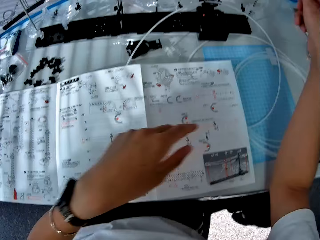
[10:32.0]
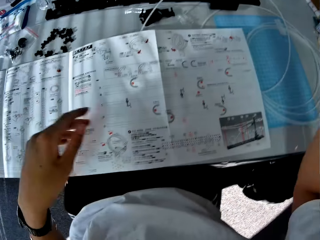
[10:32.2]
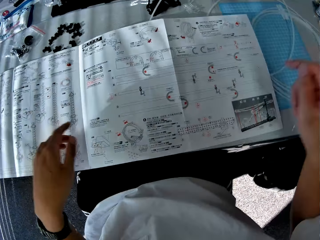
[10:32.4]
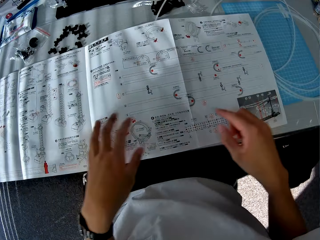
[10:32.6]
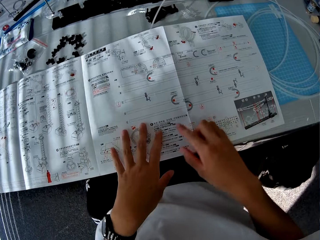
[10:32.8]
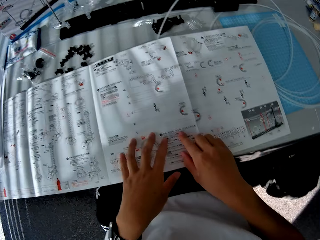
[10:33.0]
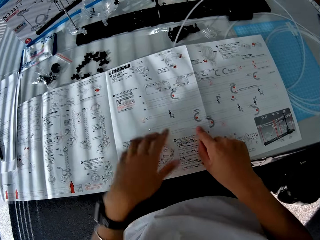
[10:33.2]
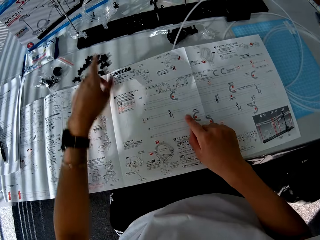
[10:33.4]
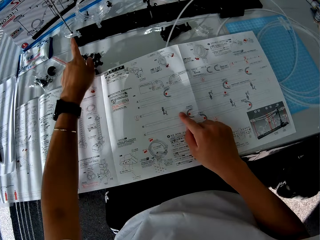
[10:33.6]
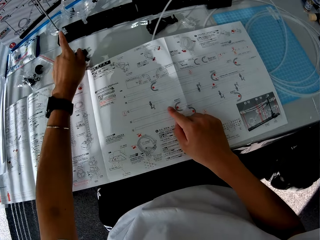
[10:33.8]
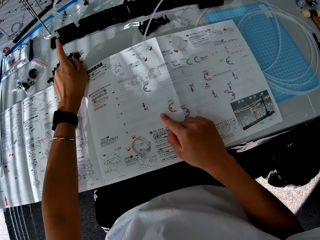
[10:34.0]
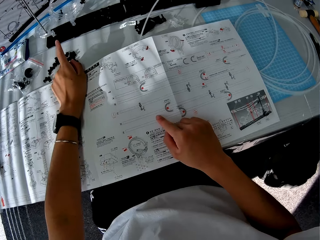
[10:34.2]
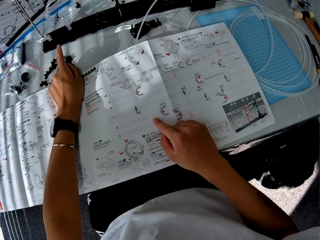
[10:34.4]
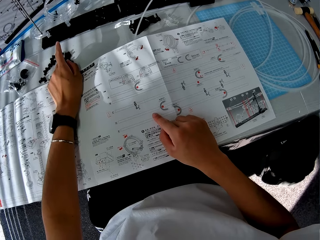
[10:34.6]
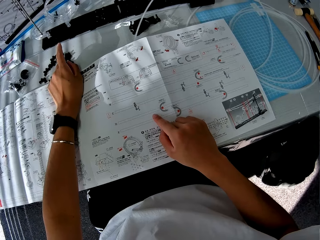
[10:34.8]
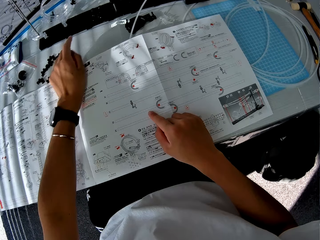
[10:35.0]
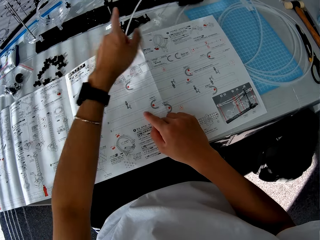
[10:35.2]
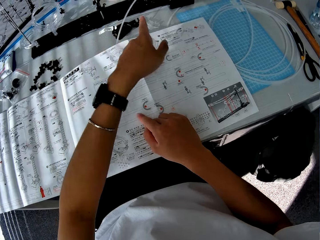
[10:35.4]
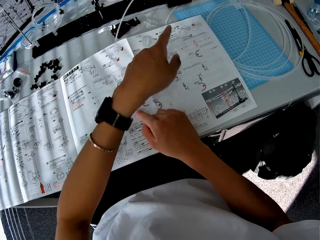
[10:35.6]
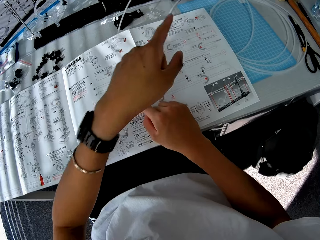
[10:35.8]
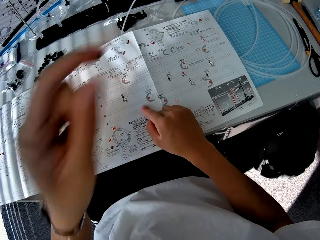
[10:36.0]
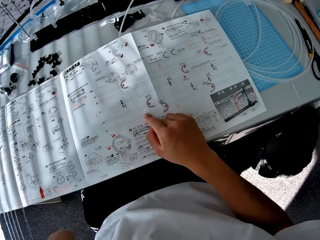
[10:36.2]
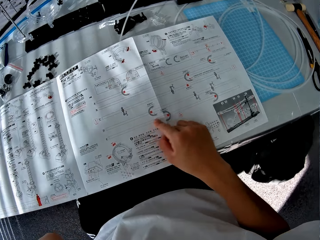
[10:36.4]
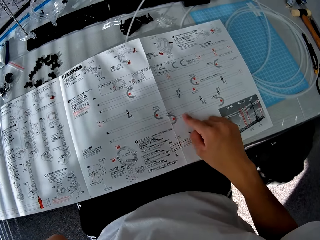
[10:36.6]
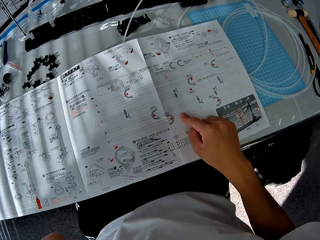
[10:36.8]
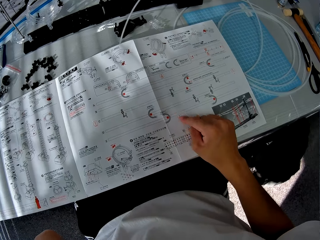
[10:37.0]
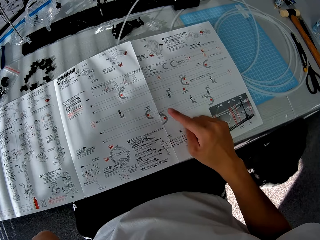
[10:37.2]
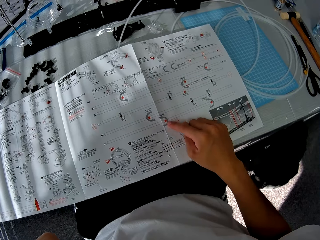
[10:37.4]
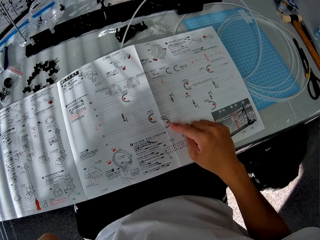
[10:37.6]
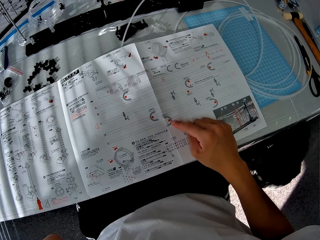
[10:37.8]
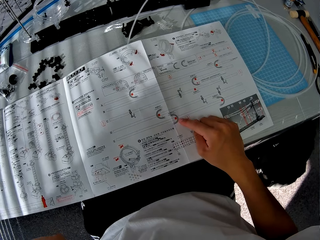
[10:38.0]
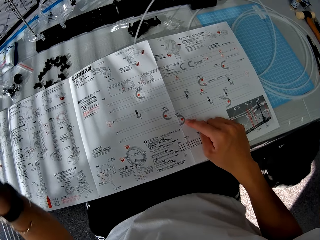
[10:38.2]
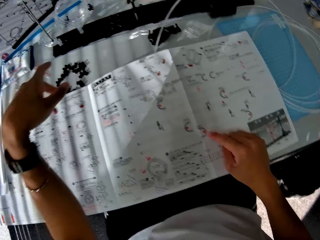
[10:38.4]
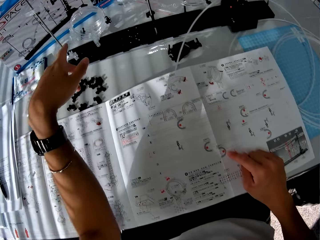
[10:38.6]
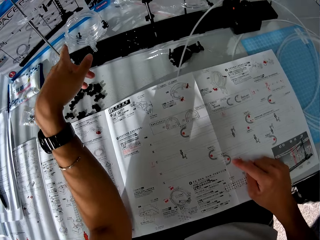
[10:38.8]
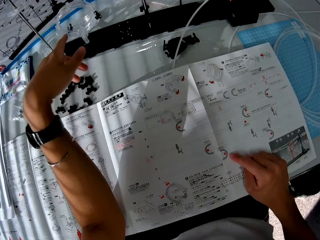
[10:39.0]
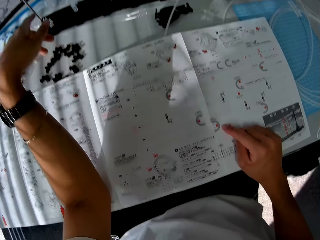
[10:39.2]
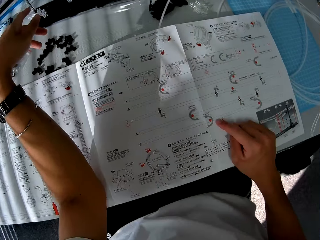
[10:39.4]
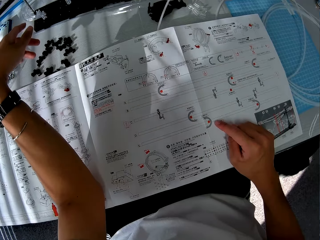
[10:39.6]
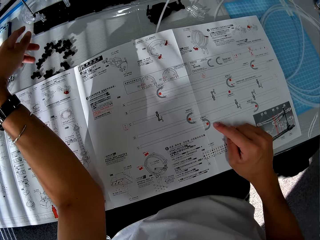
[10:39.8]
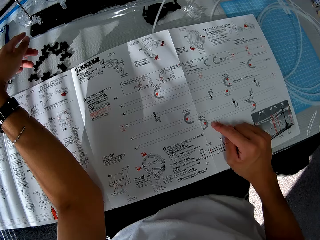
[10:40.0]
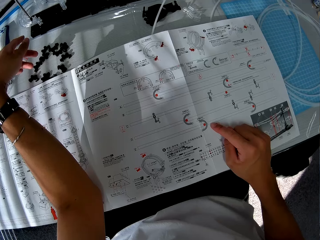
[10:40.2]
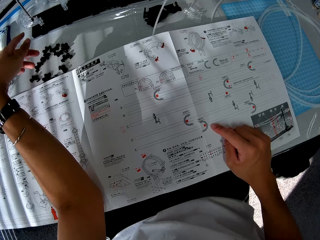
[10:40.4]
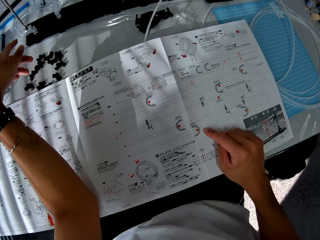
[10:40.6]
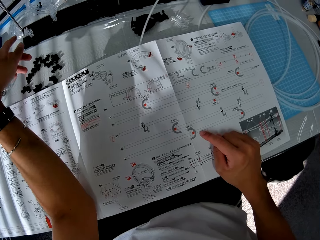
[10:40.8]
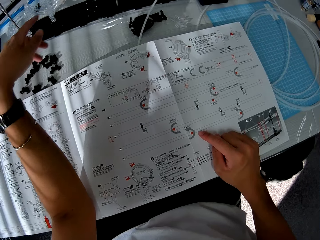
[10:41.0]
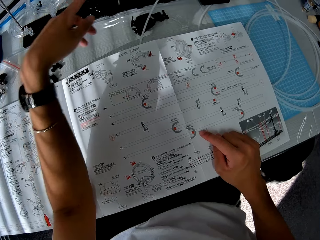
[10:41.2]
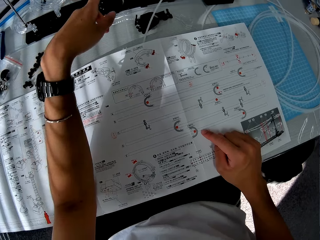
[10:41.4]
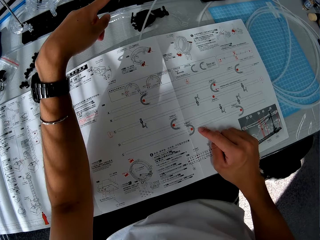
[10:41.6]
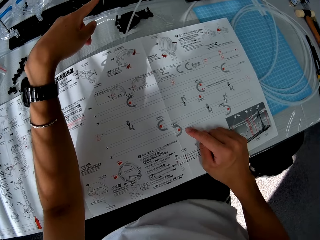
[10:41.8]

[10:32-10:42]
The camera wearer checks the paper manual.

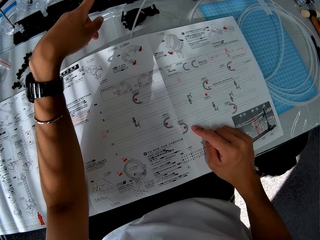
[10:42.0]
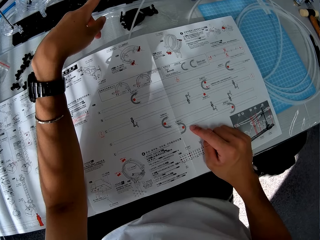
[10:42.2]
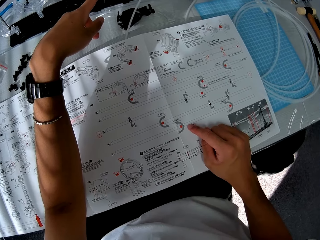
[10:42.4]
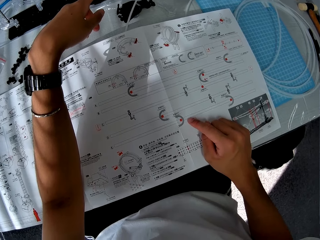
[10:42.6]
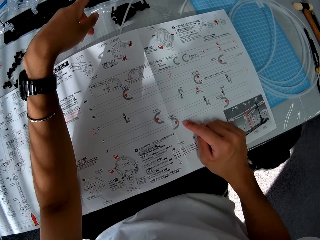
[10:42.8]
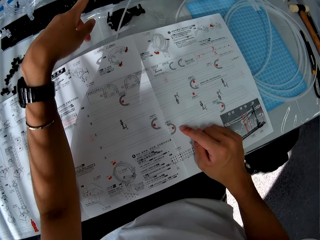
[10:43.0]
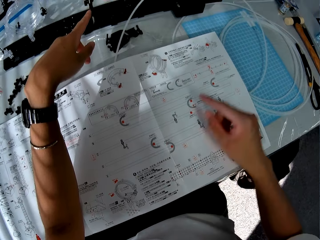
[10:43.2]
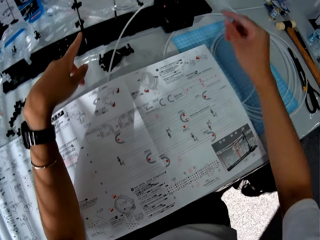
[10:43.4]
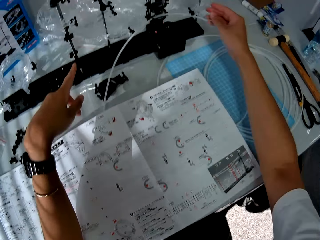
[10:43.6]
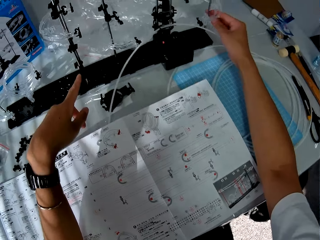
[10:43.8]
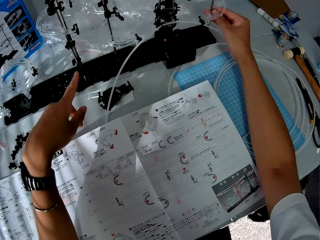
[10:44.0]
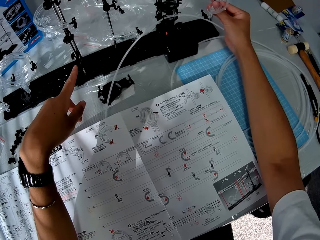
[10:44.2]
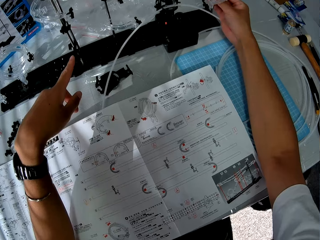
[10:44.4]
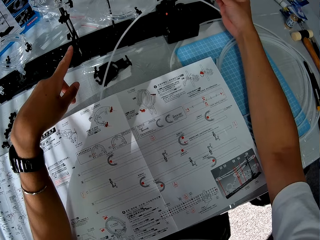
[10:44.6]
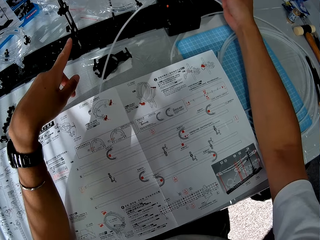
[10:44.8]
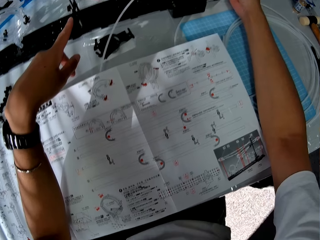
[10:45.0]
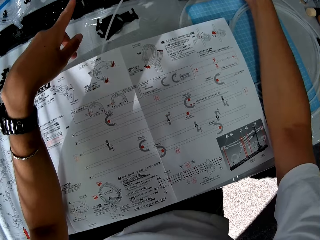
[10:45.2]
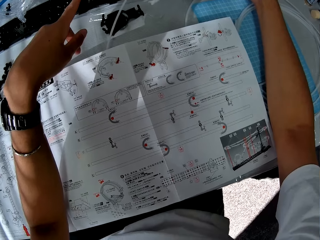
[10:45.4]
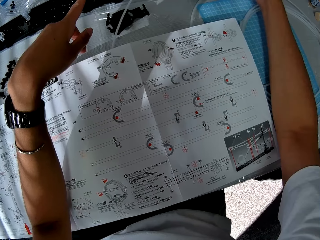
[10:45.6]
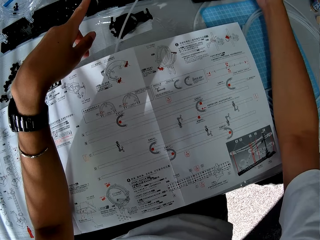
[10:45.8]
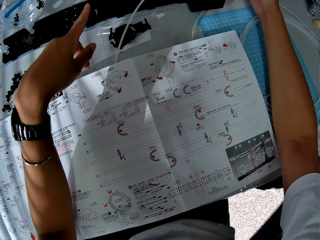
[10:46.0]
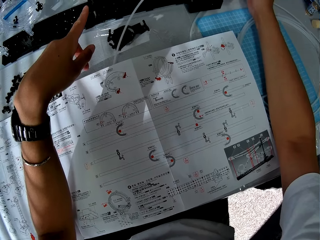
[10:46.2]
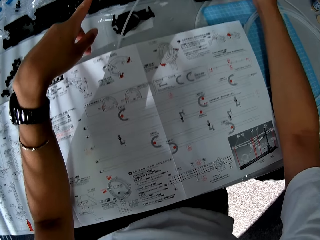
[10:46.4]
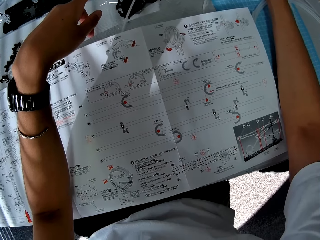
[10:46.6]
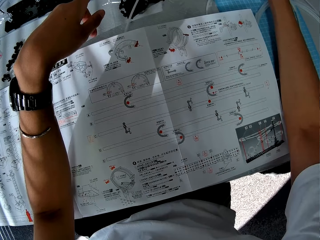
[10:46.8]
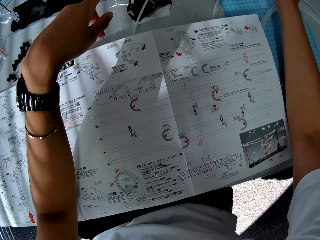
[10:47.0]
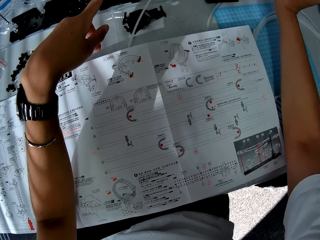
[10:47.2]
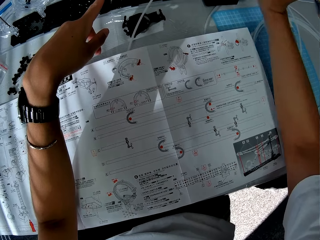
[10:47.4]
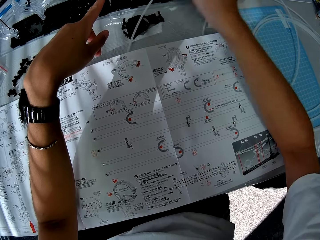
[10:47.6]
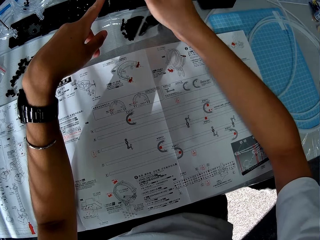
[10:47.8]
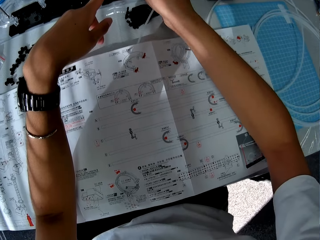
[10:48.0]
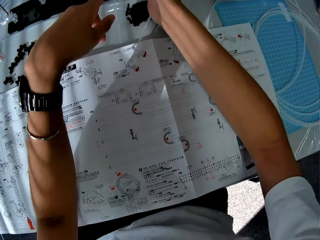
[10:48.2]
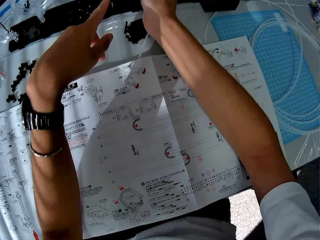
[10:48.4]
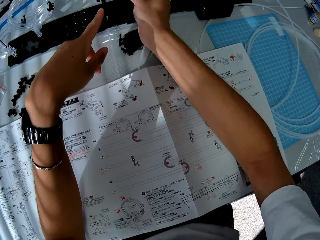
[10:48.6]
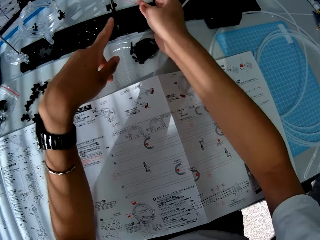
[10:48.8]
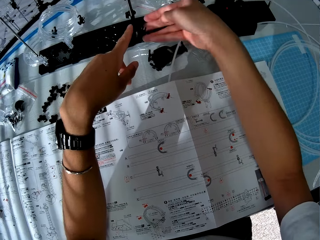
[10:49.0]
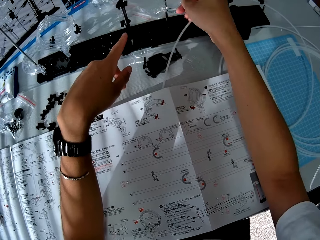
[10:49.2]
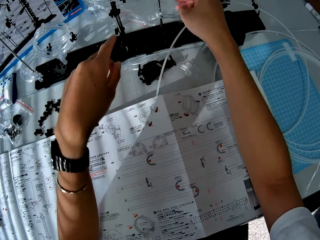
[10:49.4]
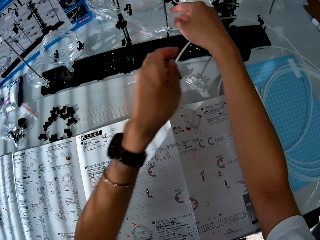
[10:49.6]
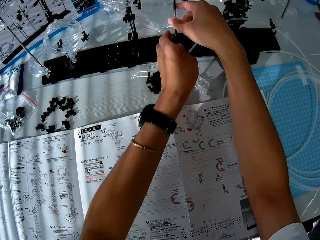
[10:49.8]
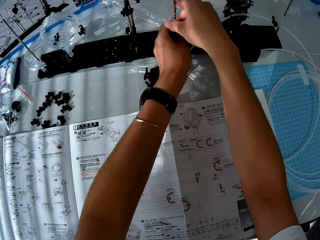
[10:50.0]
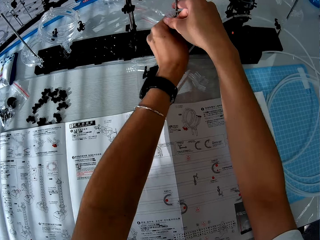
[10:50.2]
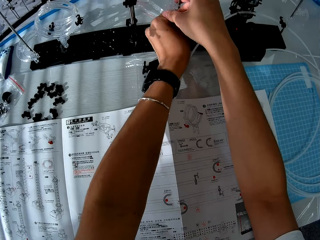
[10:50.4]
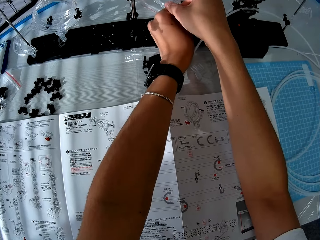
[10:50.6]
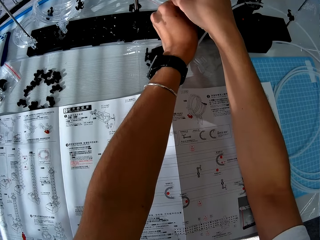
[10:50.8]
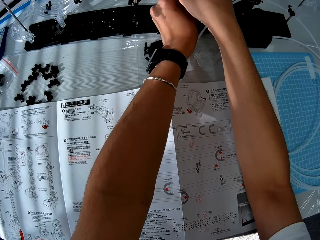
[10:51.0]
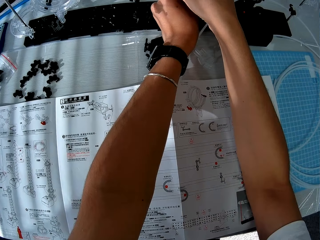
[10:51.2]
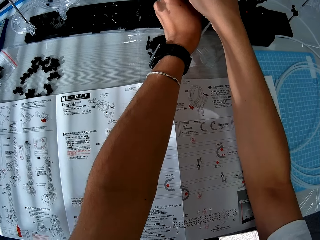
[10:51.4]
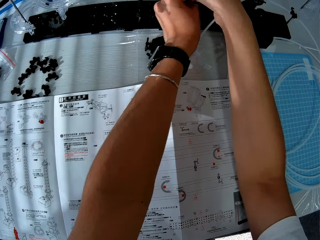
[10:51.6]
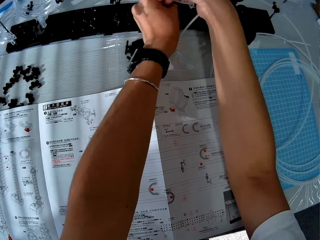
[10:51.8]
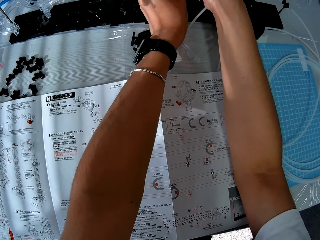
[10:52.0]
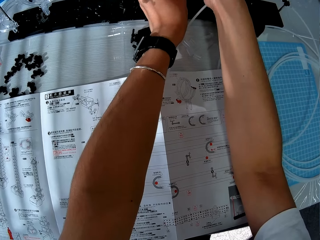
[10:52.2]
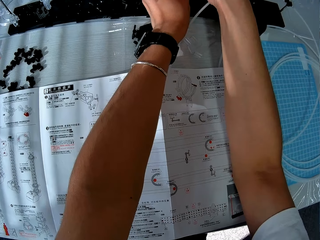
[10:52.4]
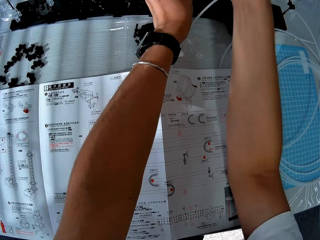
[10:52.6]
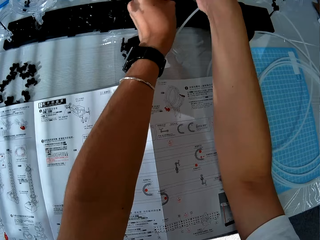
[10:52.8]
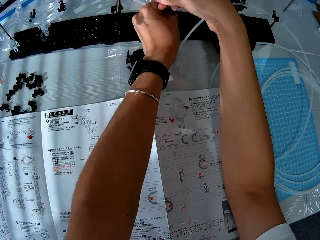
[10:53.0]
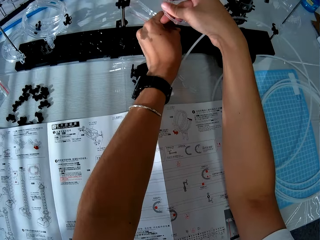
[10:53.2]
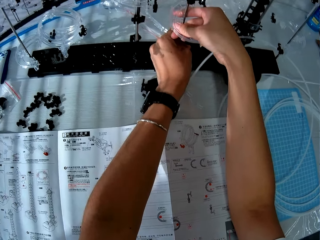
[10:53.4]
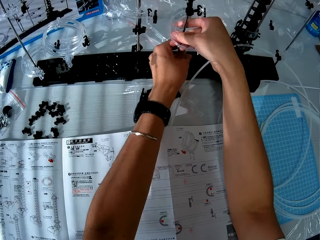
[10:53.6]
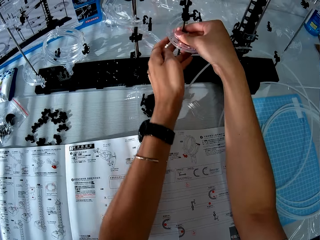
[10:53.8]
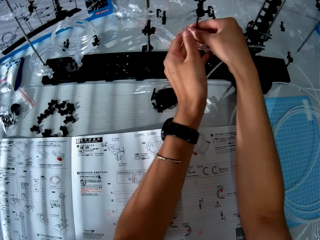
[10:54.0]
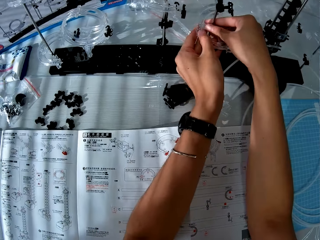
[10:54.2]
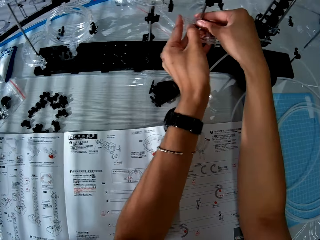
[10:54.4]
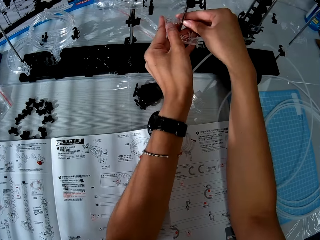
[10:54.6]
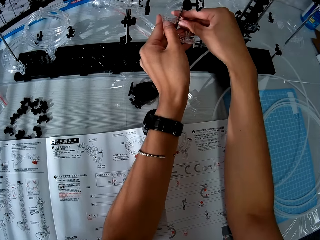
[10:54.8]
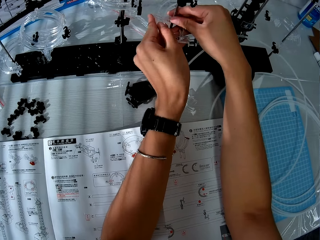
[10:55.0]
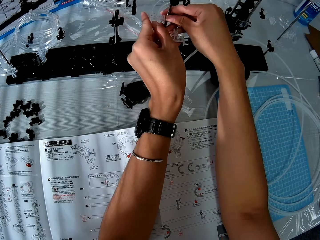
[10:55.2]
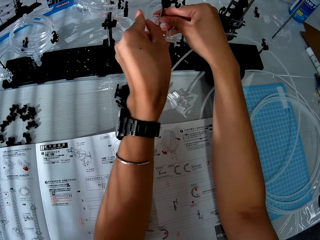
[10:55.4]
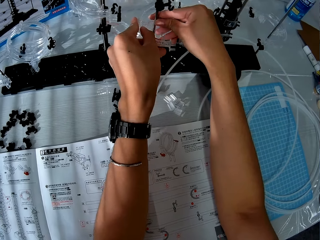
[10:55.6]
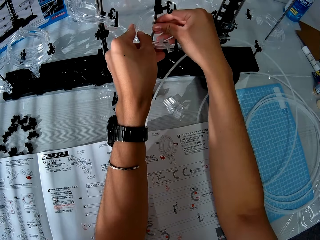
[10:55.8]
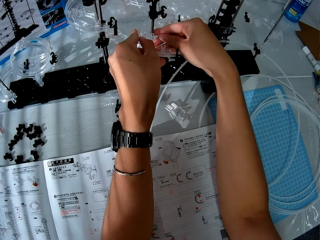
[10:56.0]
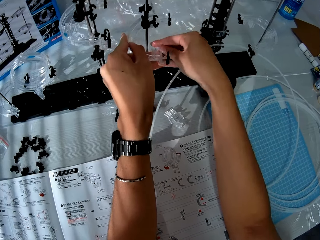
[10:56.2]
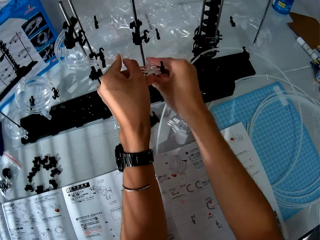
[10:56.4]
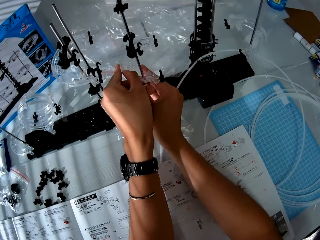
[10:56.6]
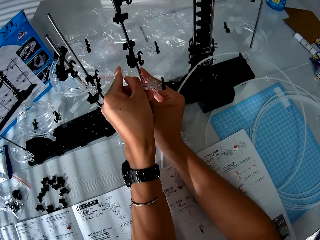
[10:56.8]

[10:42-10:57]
The camera wearer touches something. They adjust the toy components. They read the manual. They construct something.
